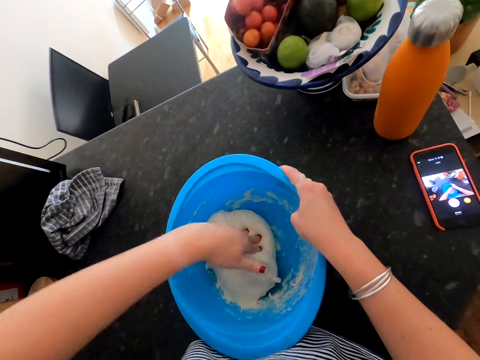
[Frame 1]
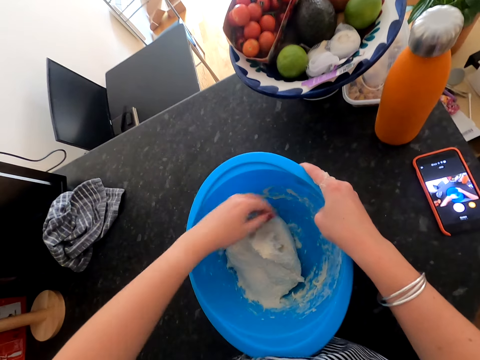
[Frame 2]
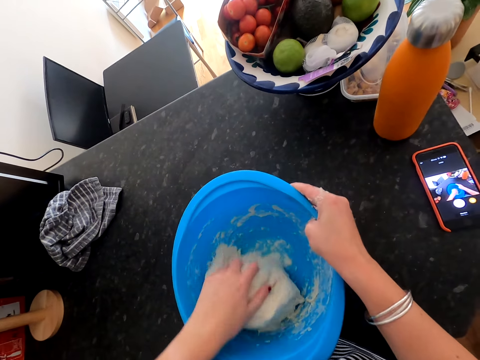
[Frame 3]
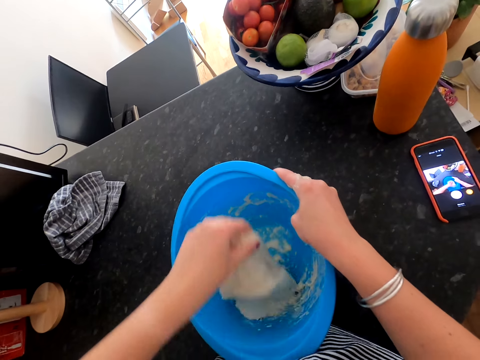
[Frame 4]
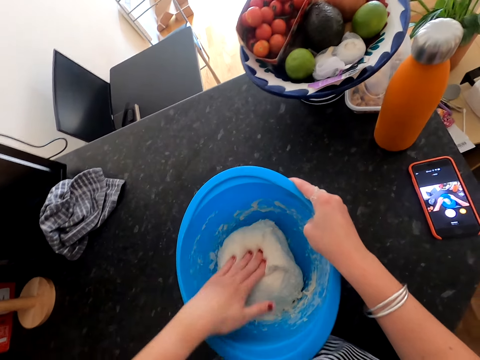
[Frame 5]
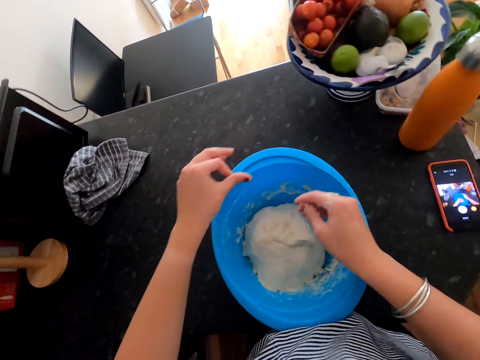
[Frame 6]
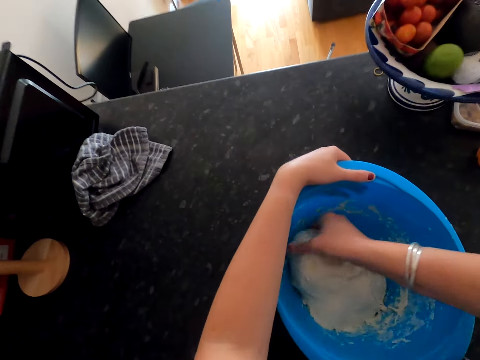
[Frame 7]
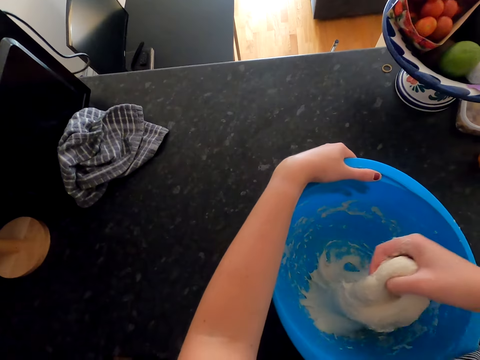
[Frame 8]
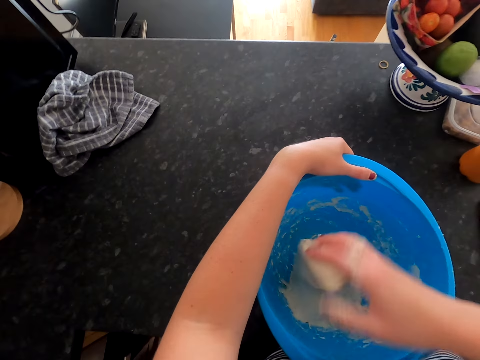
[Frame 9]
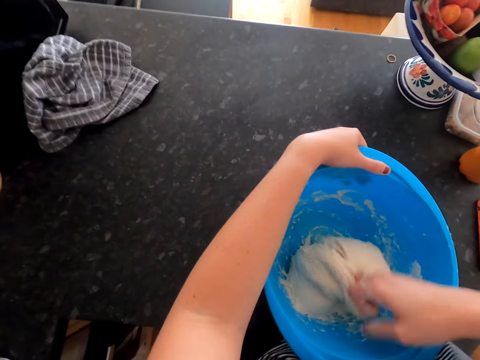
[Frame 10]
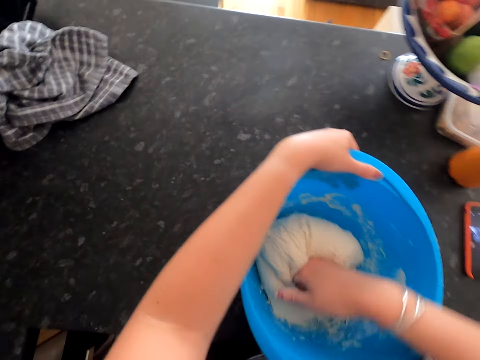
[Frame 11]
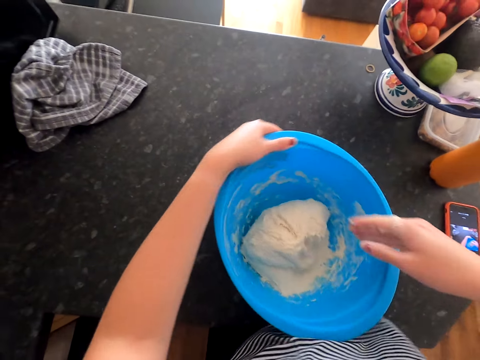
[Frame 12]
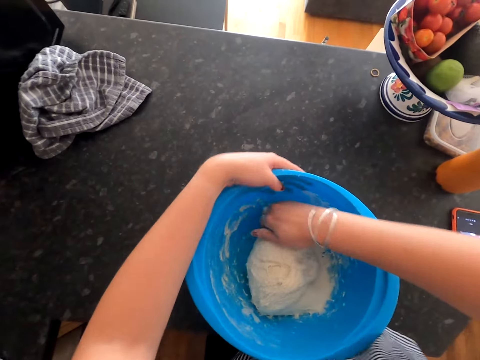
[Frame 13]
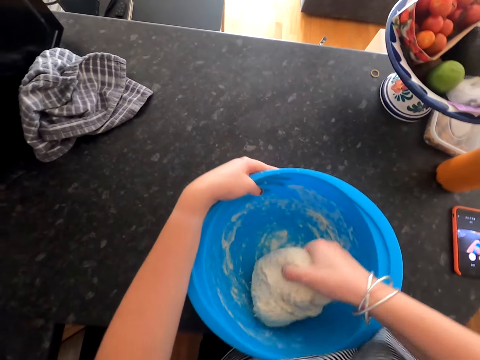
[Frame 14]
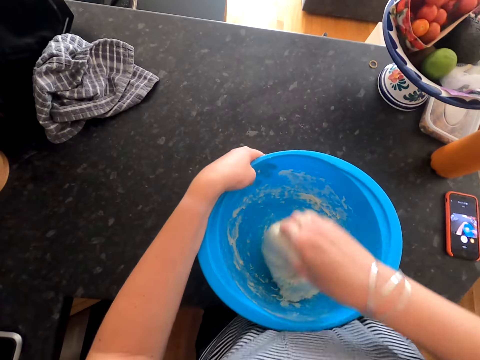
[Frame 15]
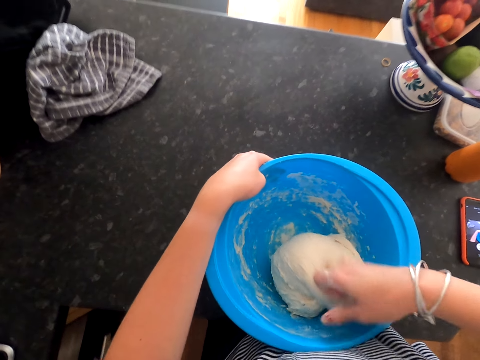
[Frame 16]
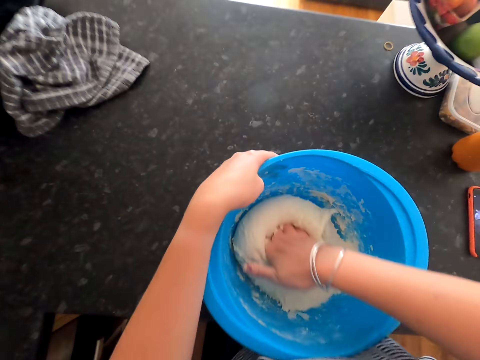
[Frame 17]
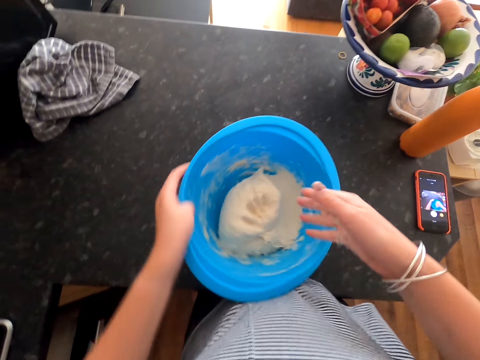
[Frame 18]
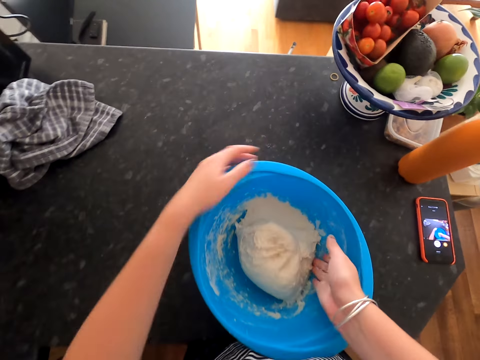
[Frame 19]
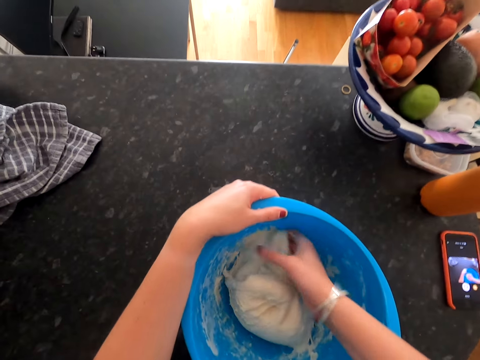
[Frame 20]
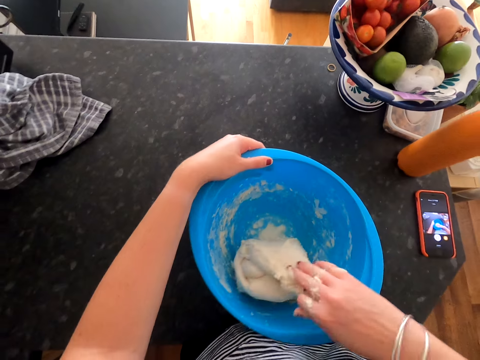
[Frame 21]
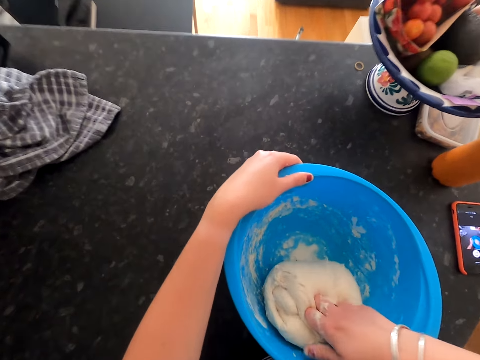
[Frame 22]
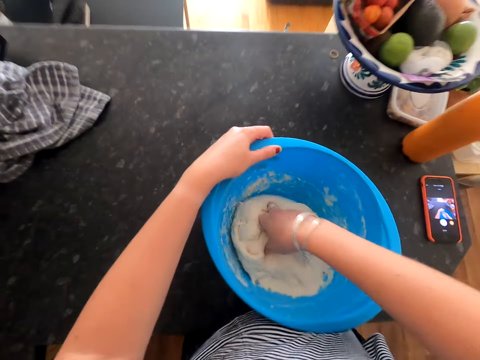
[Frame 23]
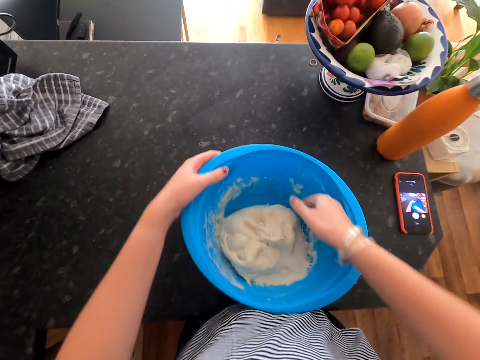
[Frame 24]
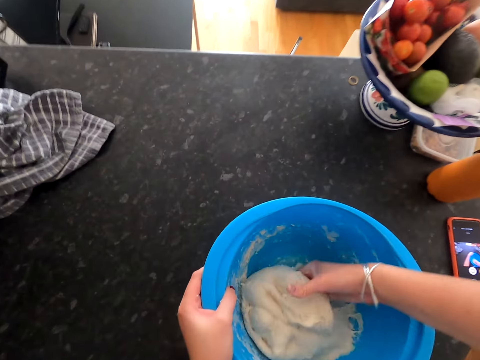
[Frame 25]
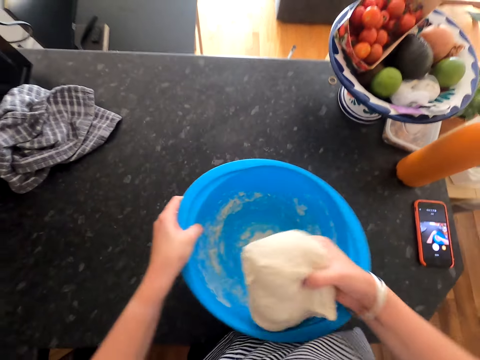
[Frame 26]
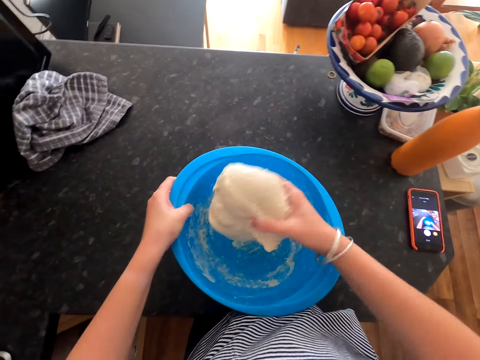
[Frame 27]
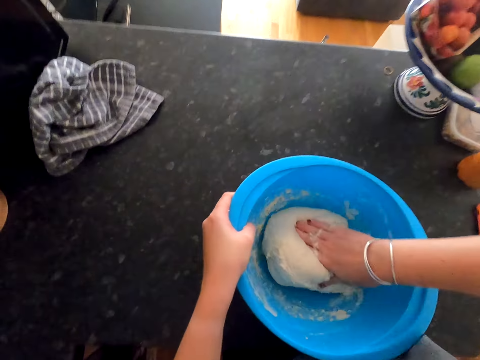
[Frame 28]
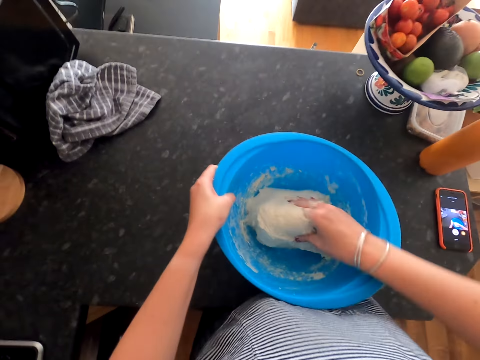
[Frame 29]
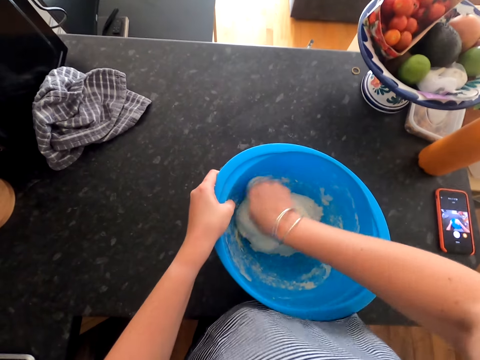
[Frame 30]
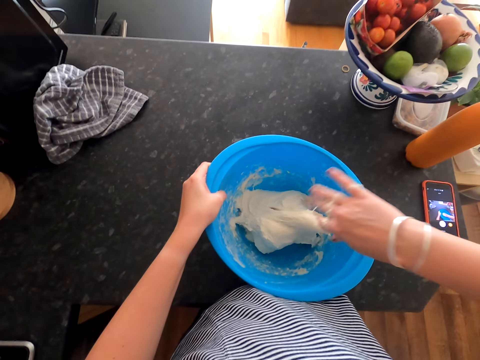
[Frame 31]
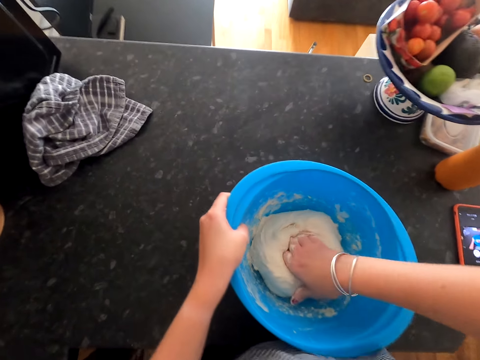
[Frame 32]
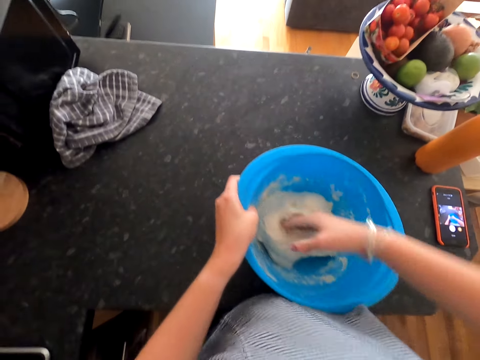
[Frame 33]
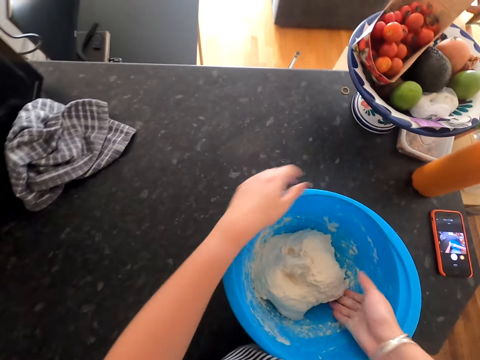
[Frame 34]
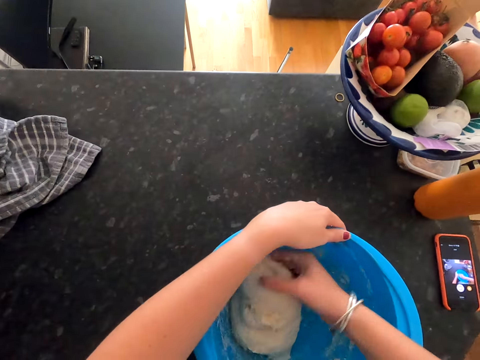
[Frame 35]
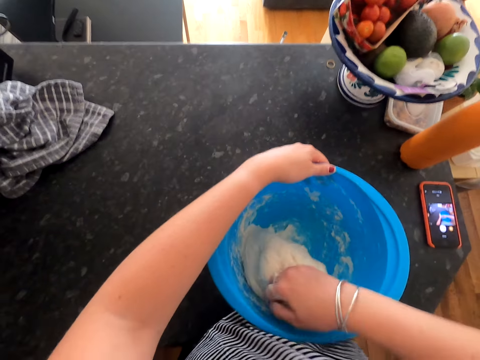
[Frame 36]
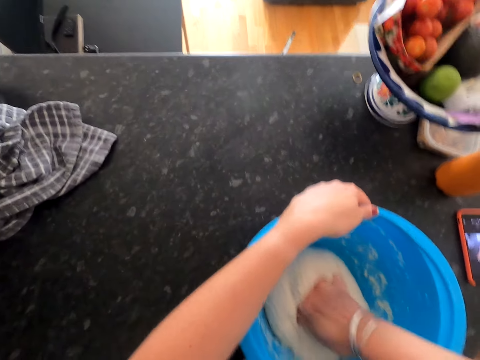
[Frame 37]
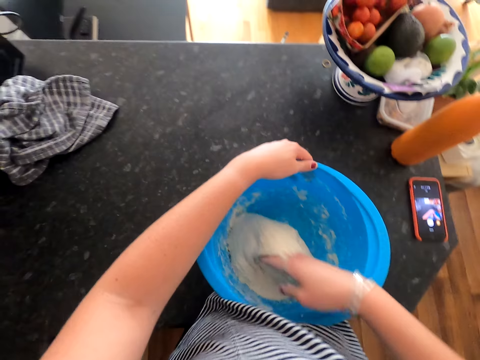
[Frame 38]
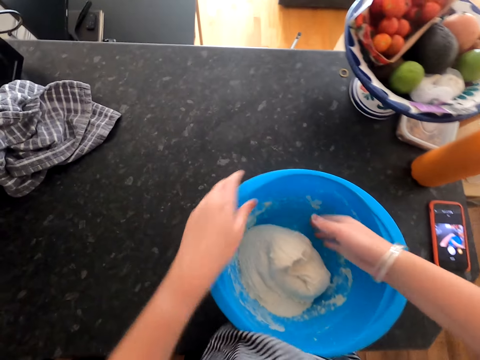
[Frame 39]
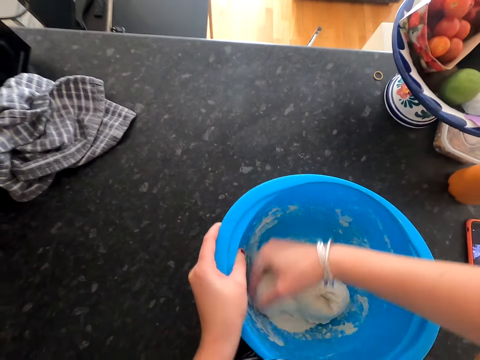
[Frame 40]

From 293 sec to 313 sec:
The camera wearer kneads the dough with the other hand. They move the basin with the hand and knead the dough with the hand. They pull up the dough, place the dough in the plastic tin, and knead the dough.

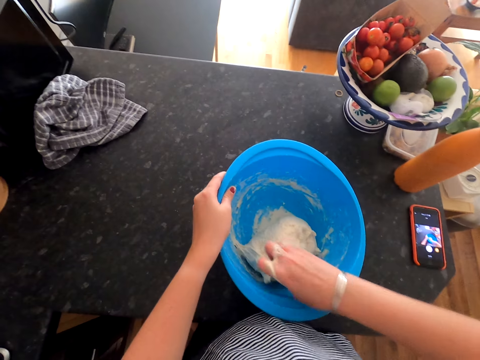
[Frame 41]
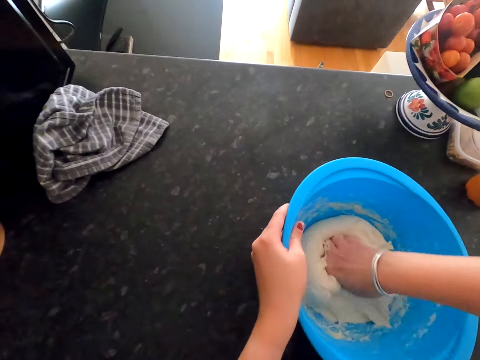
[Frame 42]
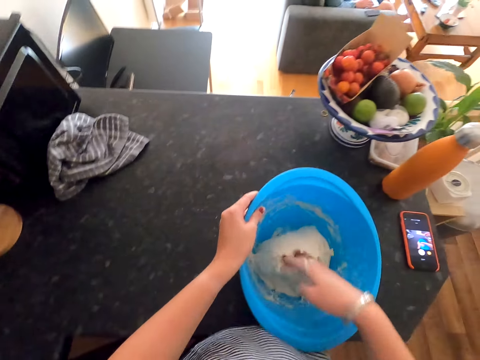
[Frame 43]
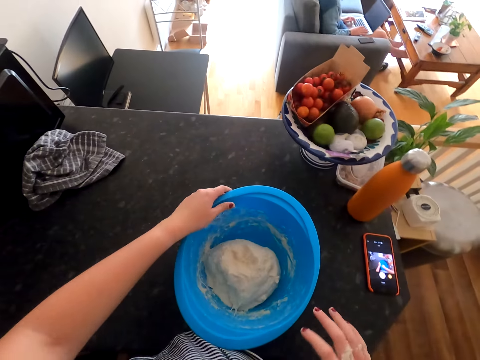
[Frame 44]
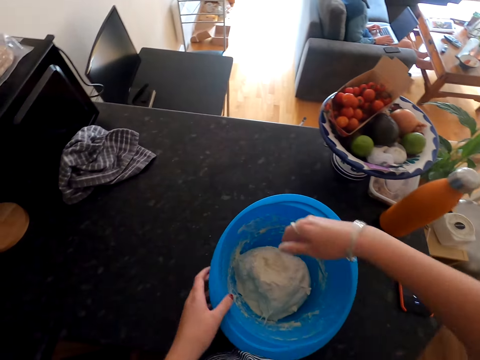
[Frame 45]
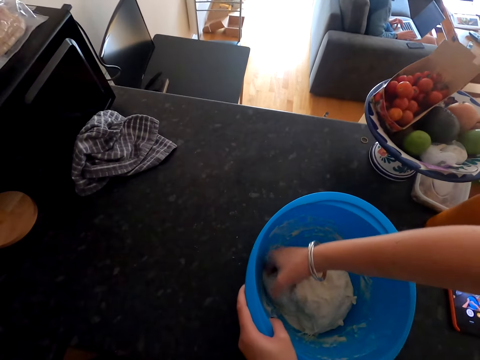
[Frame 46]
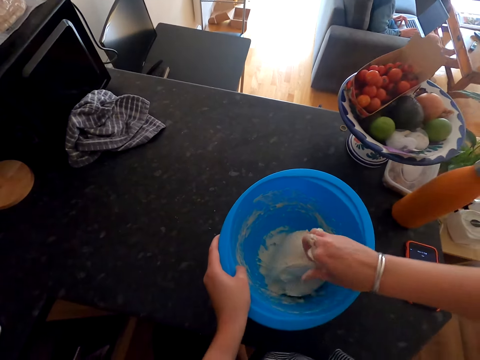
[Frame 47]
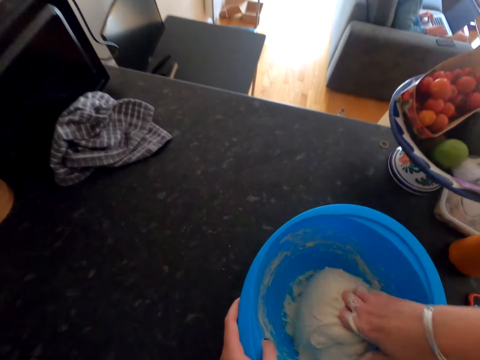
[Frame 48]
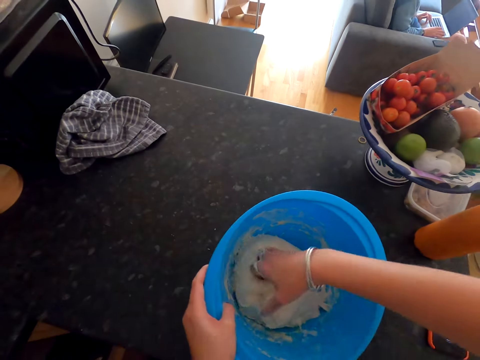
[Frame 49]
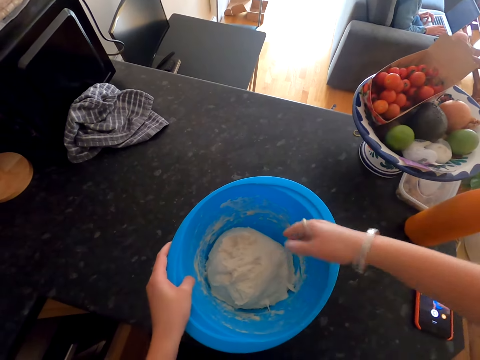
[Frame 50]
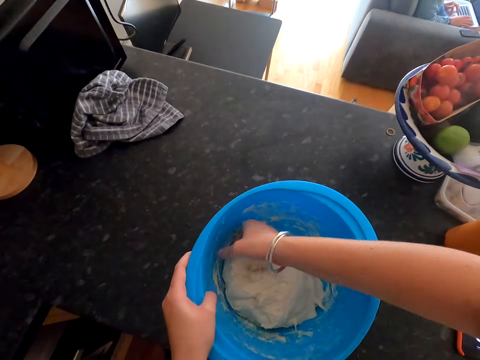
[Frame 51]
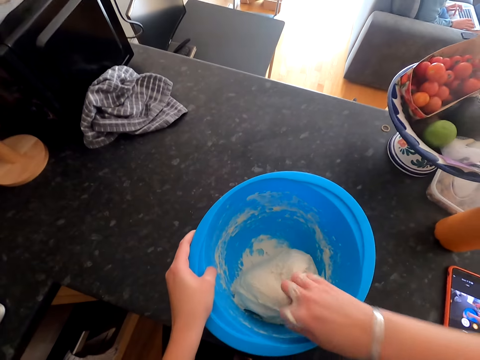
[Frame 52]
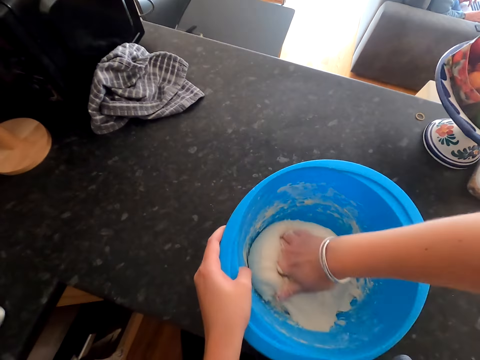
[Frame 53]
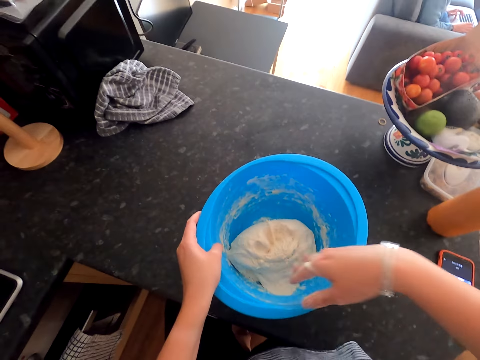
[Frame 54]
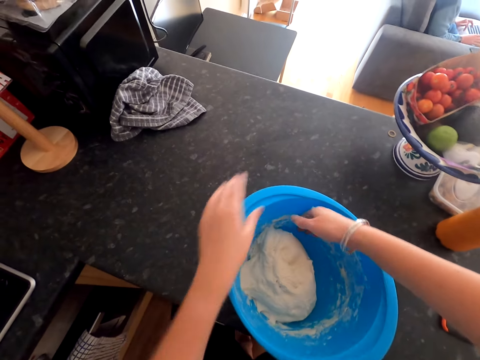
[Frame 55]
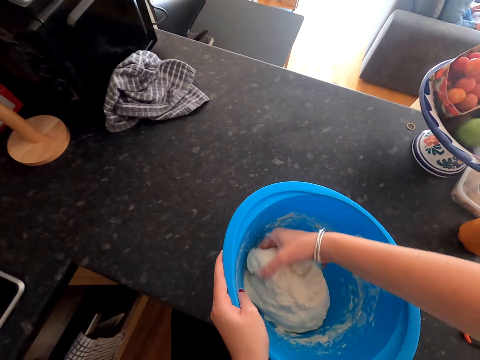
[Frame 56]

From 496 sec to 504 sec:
The camera wearer stretches the hand and kneads the dough.
